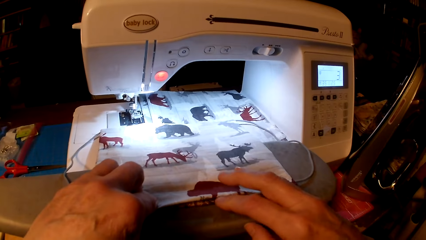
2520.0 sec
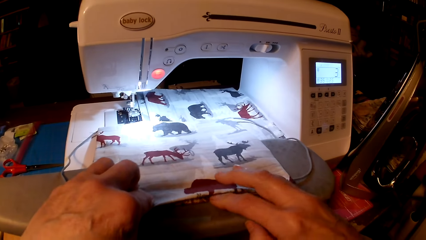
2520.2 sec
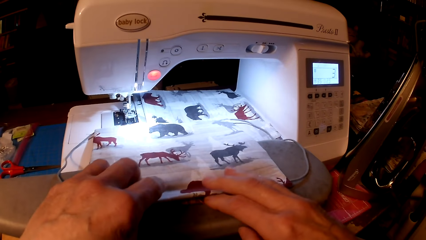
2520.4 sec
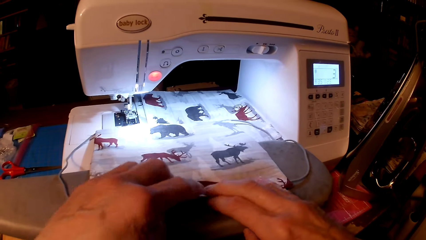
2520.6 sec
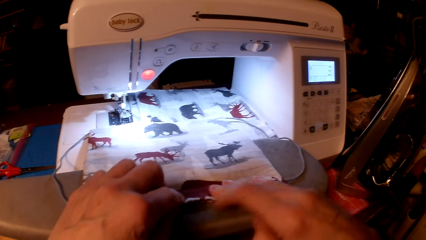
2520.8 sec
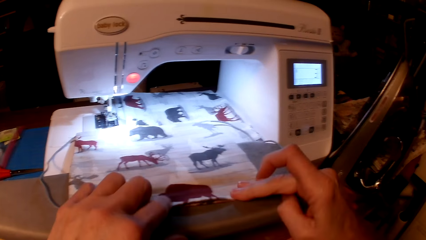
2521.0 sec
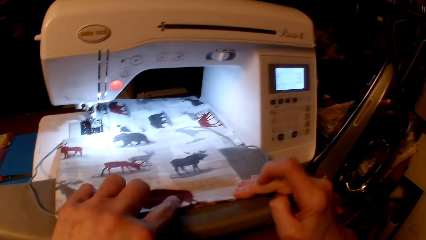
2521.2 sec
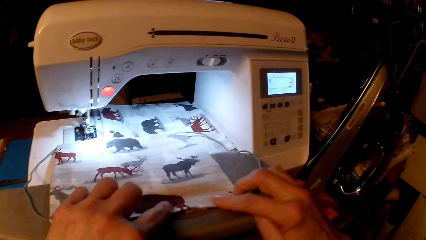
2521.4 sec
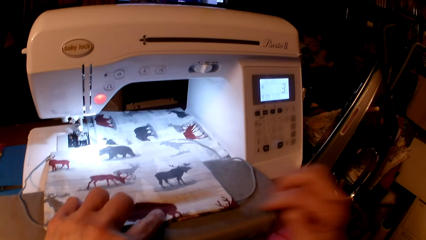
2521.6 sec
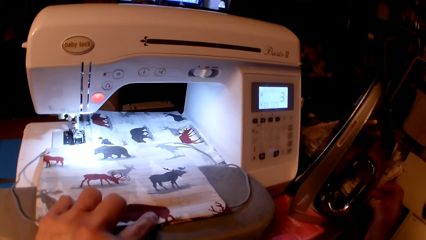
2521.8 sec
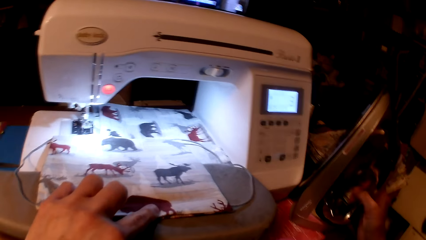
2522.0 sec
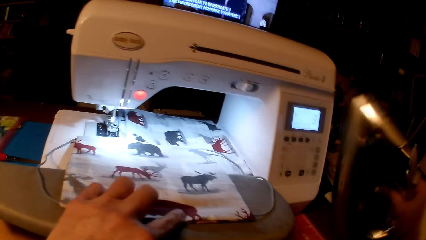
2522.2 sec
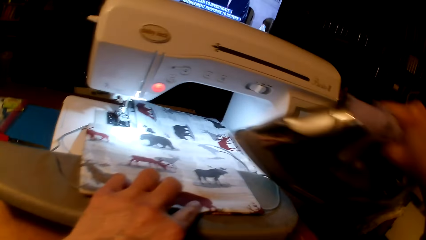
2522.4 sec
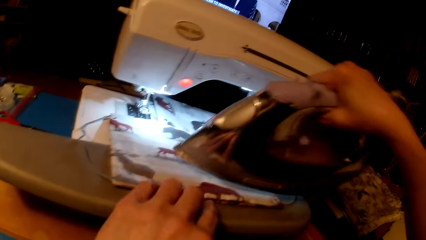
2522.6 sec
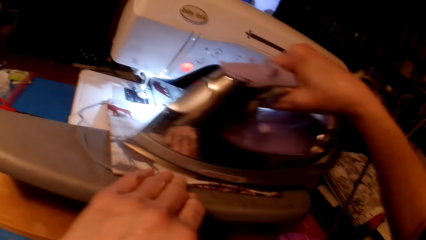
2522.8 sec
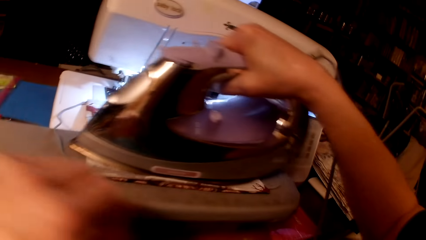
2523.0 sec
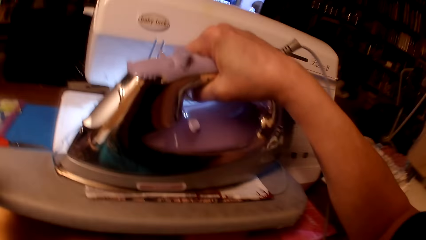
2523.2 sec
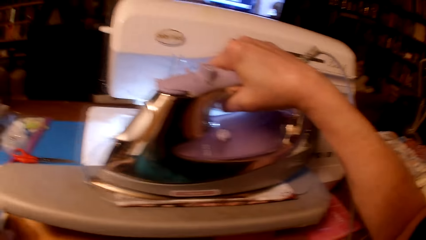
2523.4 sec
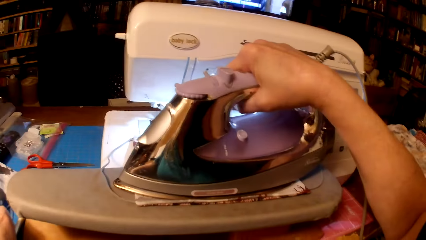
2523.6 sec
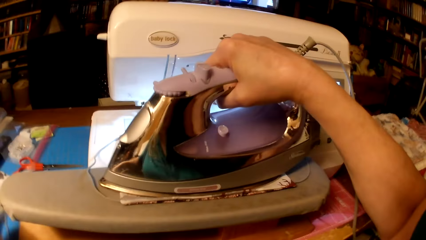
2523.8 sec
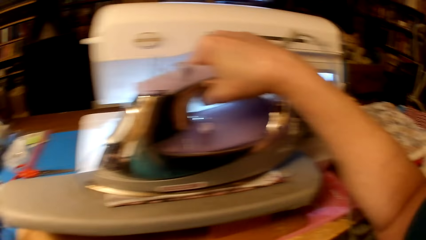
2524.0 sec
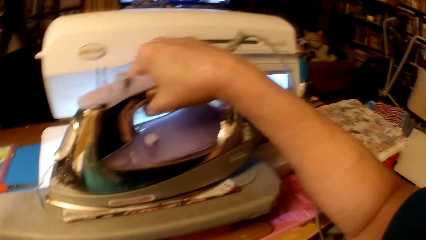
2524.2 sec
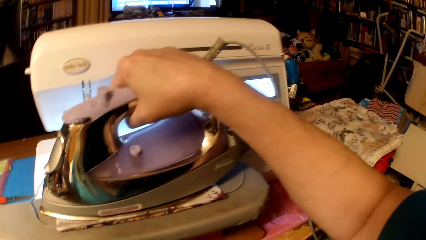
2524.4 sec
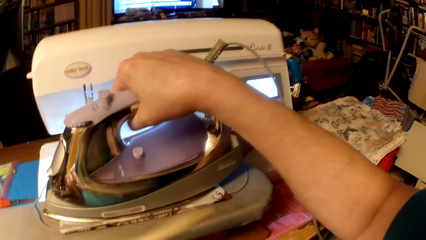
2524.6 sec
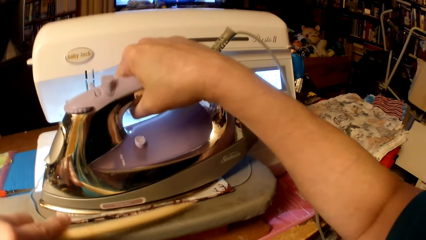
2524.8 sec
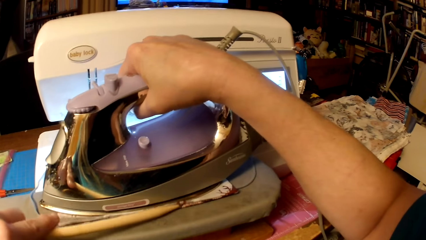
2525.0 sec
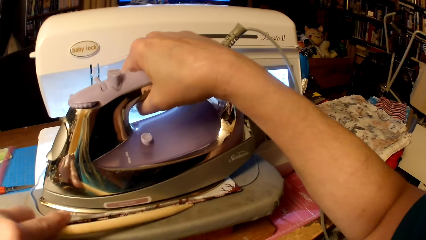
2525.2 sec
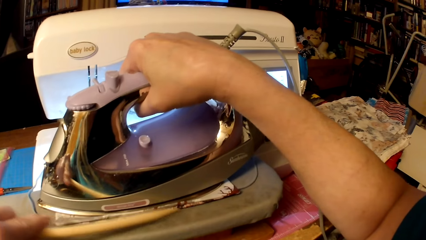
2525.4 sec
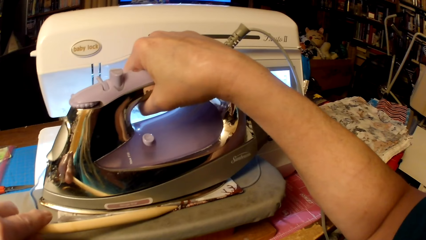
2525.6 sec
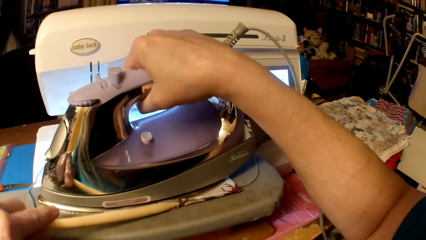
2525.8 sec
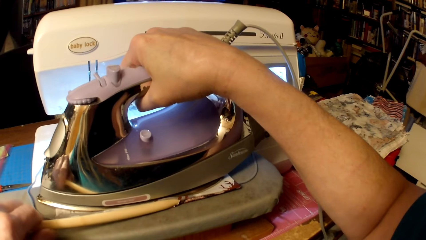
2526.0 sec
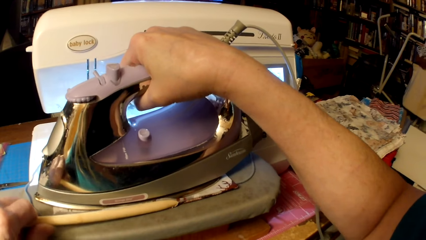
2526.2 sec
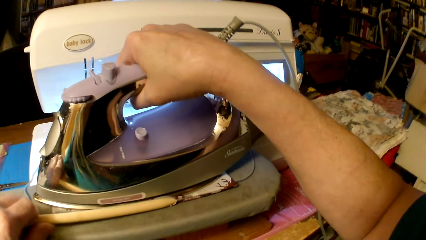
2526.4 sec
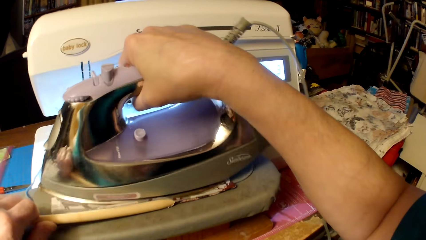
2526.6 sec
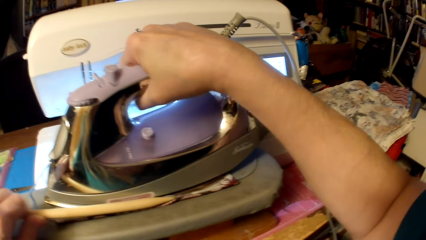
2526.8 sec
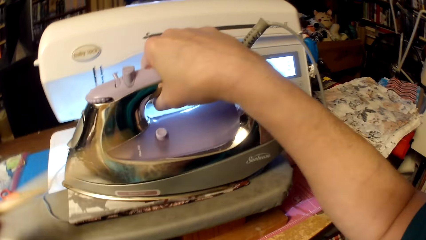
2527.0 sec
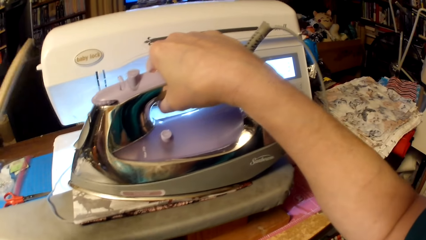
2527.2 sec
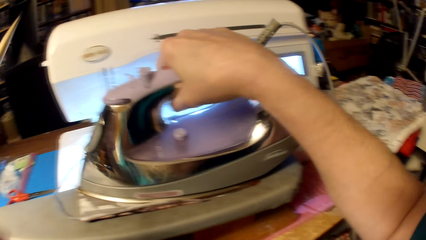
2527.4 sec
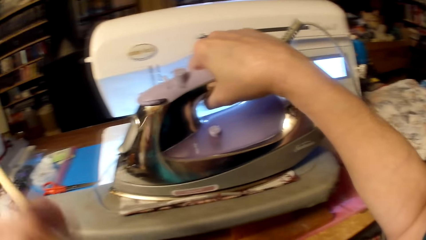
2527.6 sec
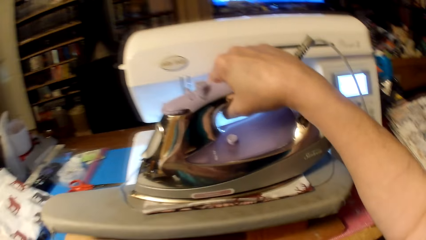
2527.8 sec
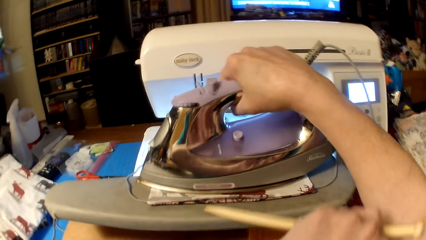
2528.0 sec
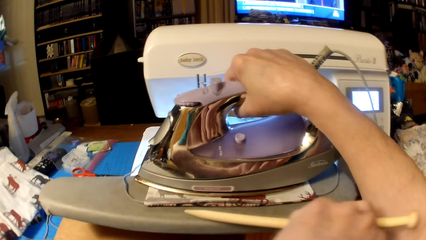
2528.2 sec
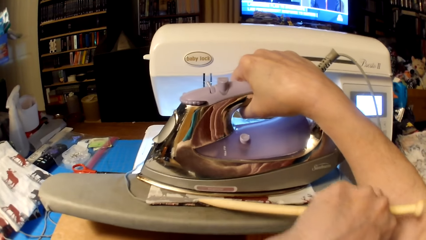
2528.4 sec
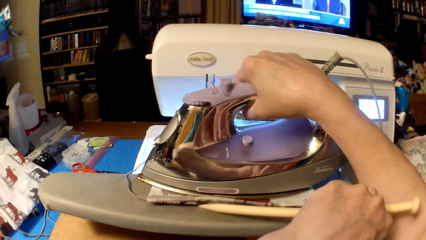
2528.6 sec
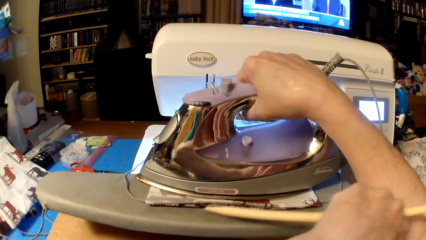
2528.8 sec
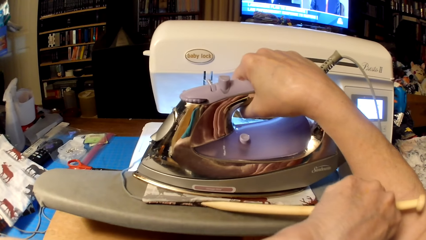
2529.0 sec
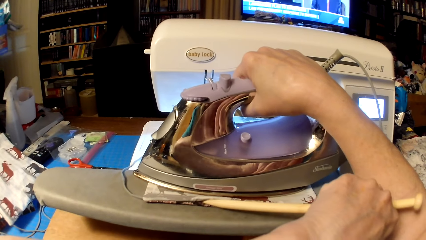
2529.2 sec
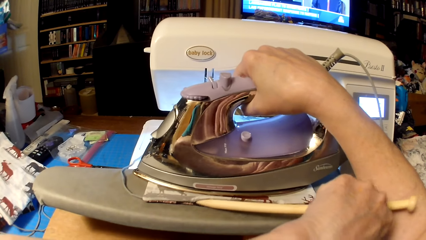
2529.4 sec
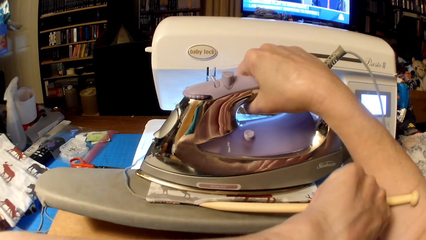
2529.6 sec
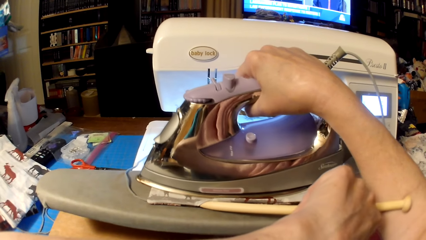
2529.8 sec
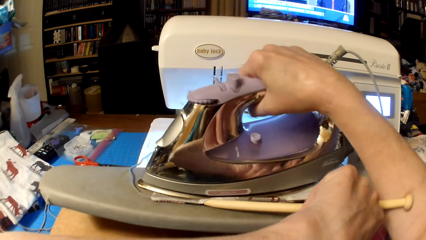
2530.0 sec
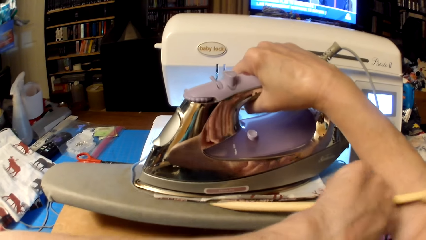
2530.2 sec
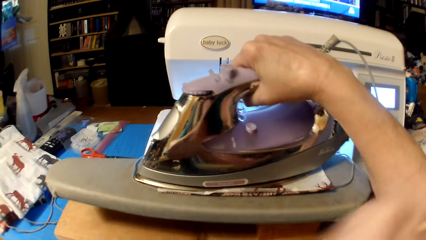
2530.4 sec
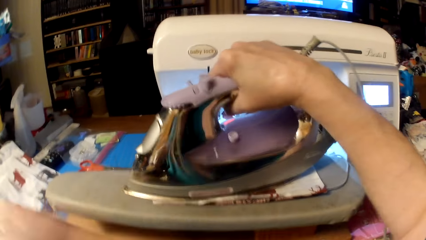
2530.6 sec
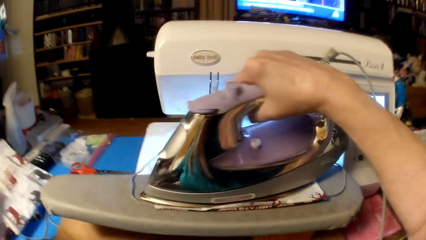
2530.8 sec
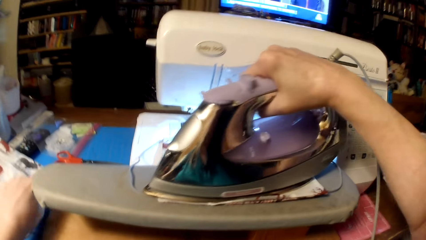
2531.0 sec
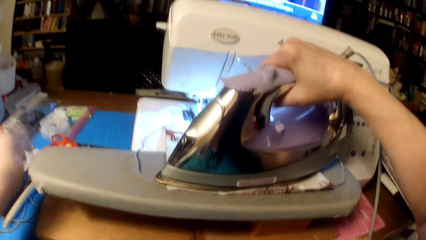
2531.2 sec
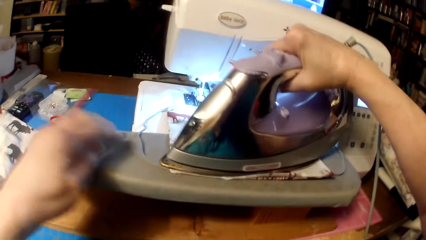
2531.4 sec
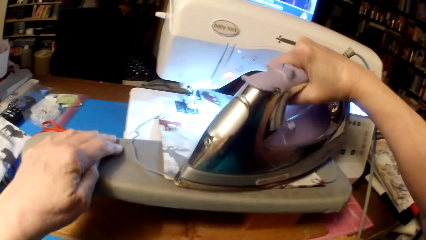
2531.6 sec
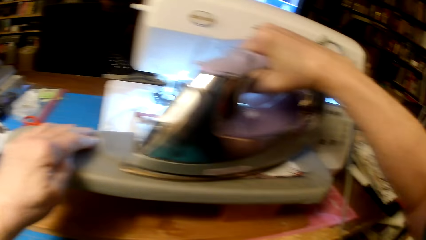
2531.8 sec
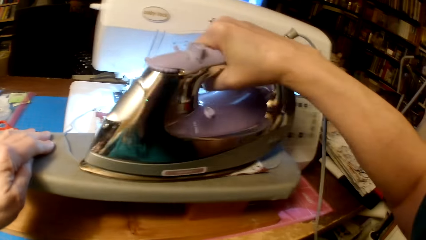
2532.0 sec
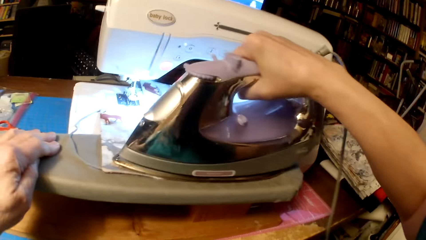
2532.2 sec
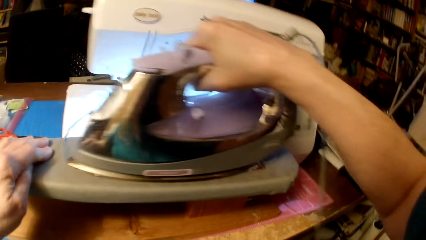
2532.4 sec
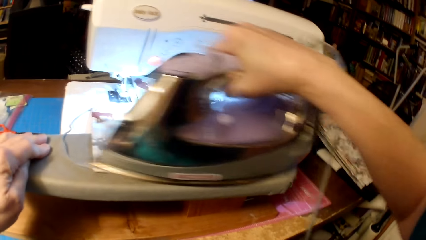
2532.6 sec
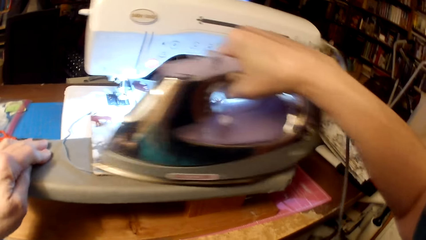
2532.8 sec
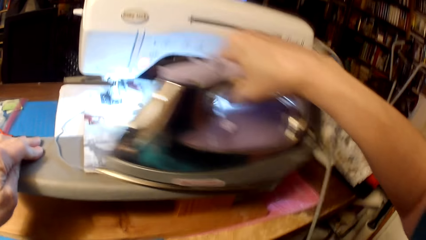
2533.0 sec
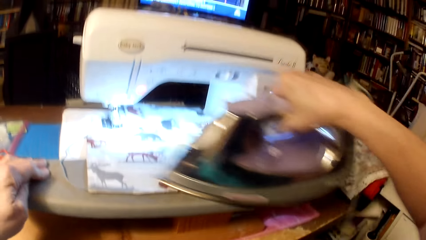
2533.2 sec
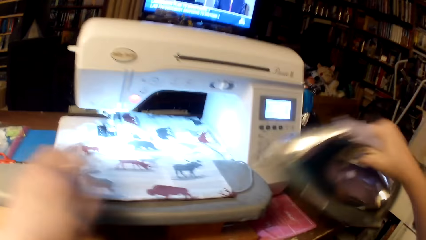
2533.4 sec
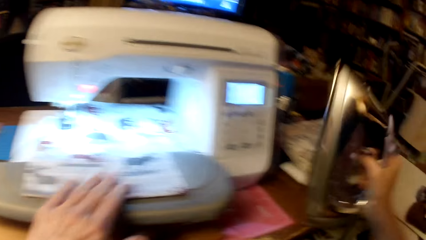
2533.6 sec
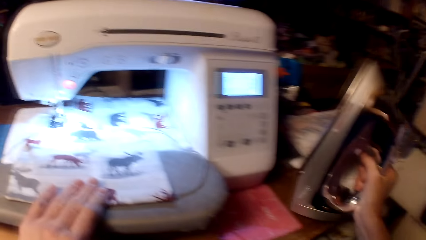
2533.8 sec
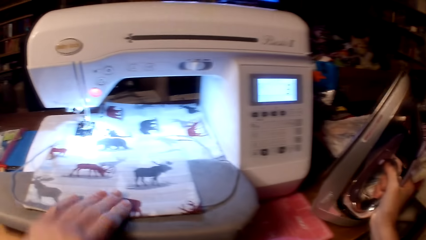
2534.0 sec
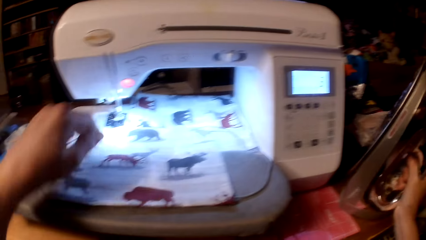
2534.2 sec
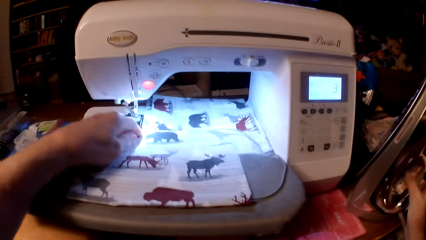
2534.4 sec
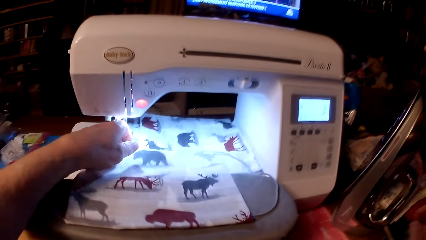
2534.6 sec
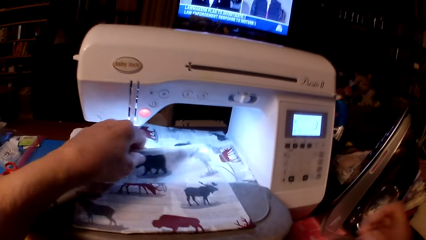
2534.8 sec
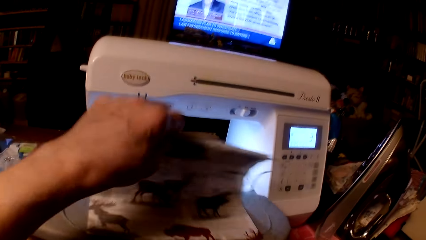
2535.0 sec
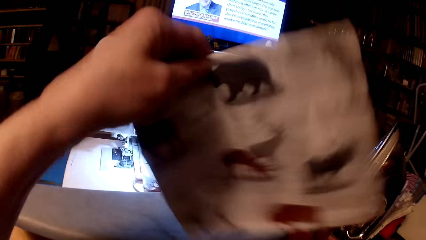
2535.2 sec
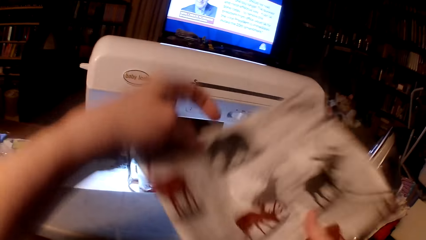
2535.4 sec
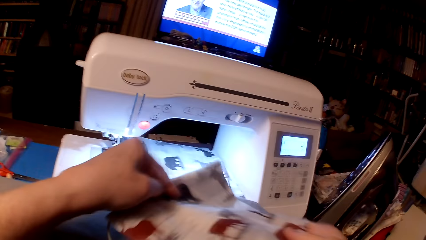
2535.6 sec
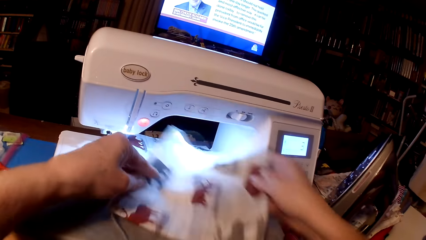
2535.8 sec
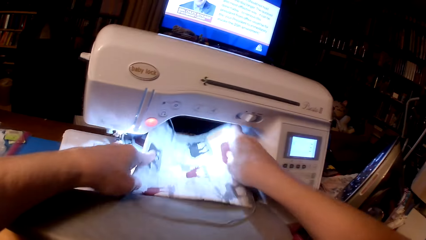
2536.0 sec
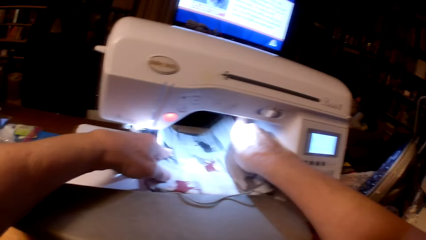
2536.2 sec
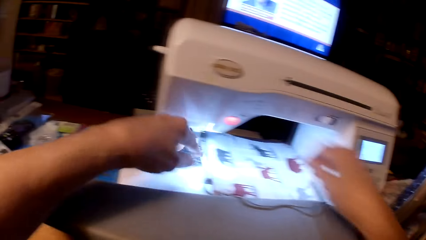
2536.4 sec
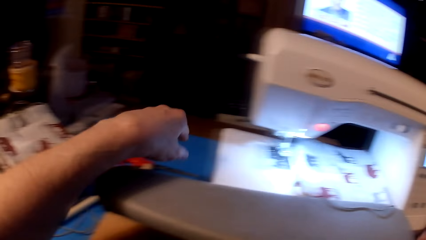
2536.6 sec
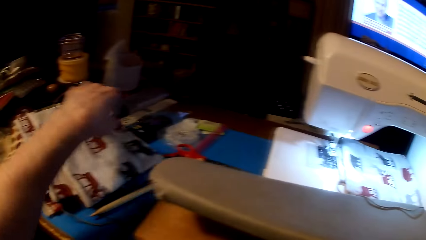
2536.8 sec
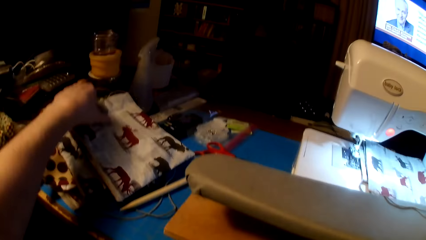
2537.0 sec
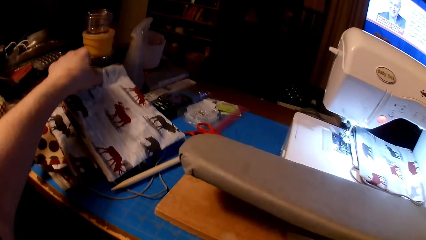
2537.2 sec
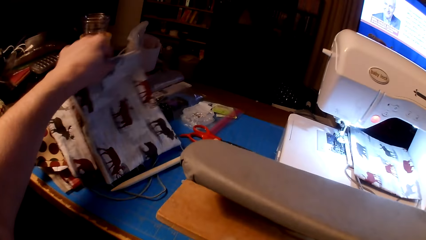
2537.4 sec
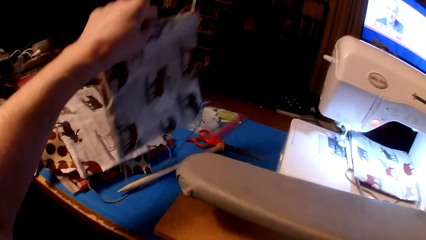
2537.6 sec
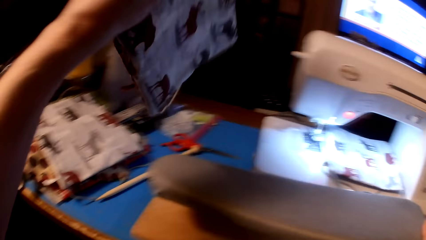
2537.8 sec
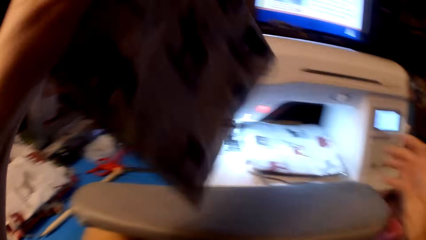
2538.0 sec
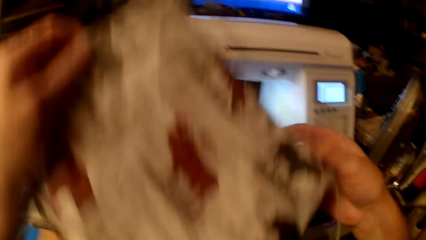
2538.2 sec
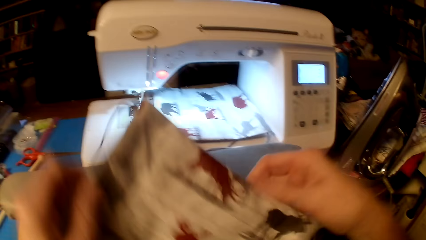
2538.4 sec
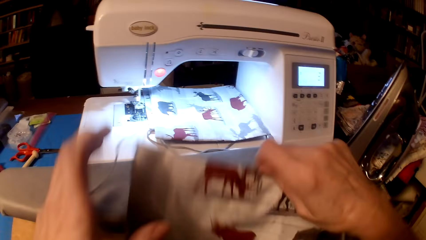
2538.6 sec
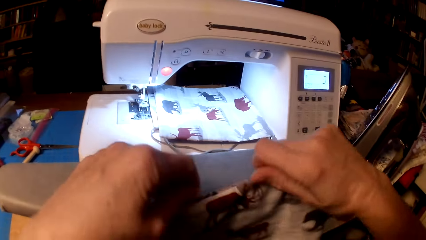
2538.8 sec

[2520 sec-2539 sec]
The camera wearer picks an iron box. They iron a pillow cushion. They pick a wooden stick. They align the pillow cushion. They iron the pillow cushion. They align the pillow cushion. They drop the wooden stick on the table. They iron the pillow cushion. They put the iron box on the table. They place the pillow cushion on a sewing machine. They pick a pillow cushion. They place the pillow cushion on an iron board.
